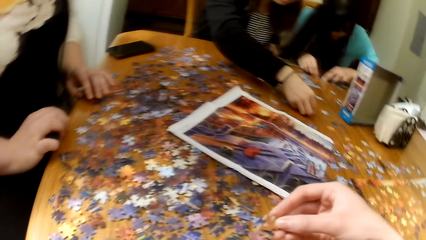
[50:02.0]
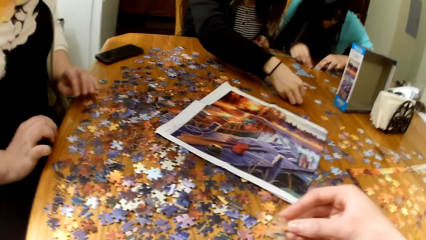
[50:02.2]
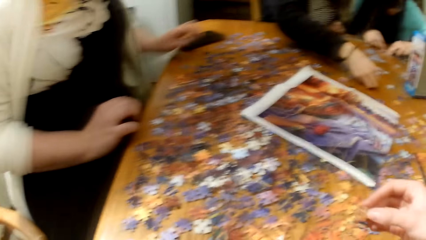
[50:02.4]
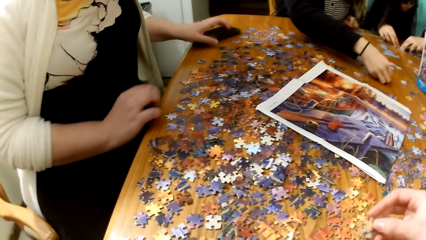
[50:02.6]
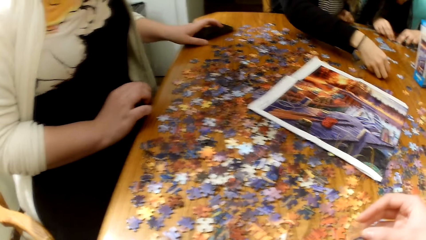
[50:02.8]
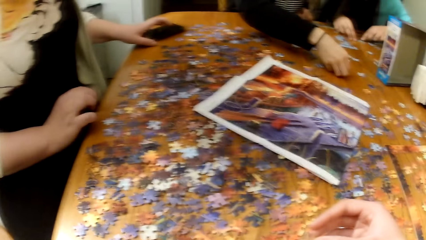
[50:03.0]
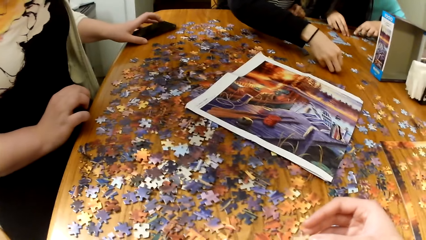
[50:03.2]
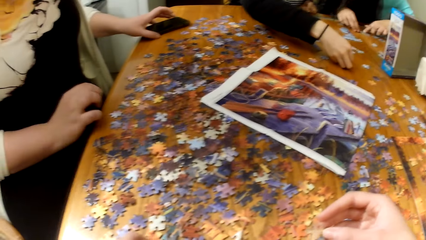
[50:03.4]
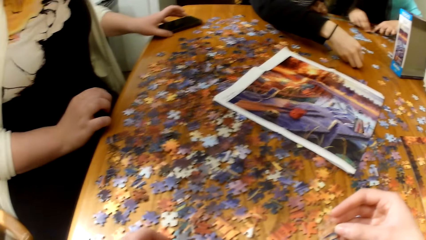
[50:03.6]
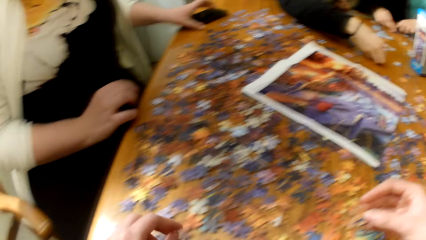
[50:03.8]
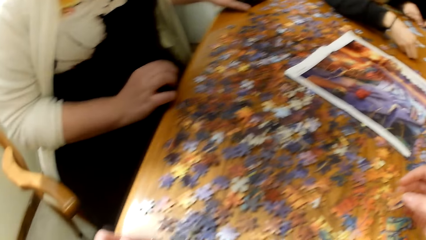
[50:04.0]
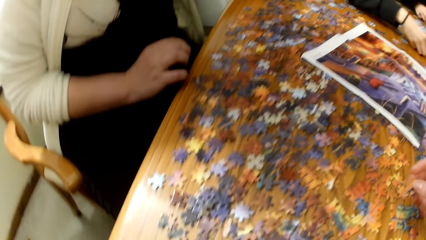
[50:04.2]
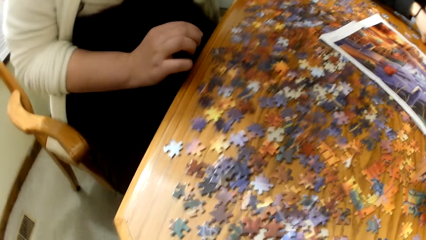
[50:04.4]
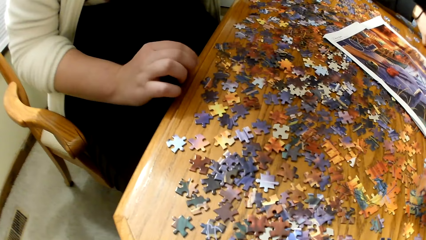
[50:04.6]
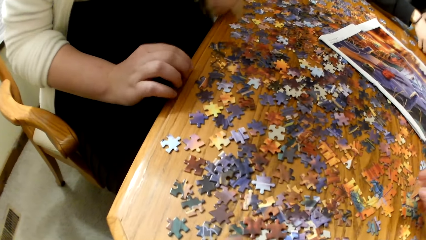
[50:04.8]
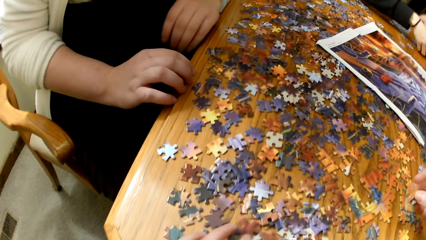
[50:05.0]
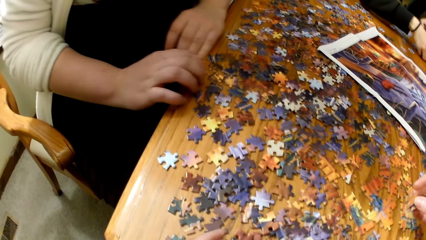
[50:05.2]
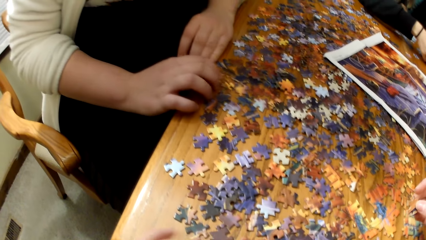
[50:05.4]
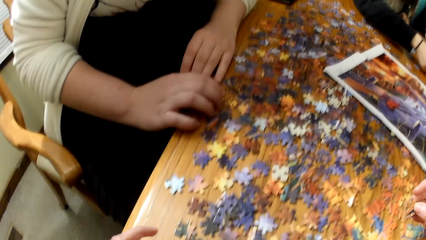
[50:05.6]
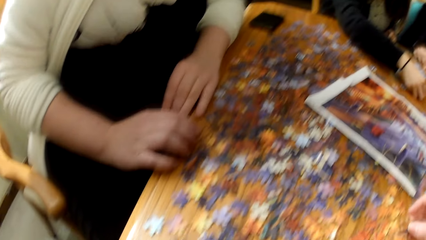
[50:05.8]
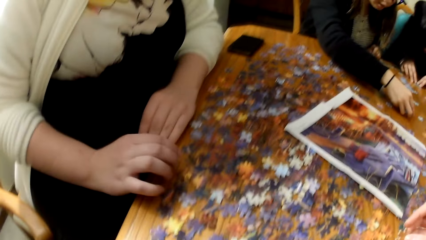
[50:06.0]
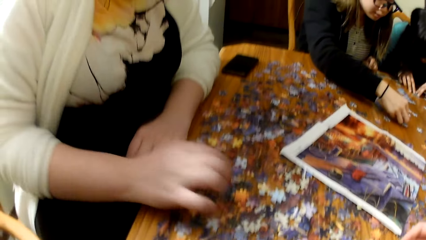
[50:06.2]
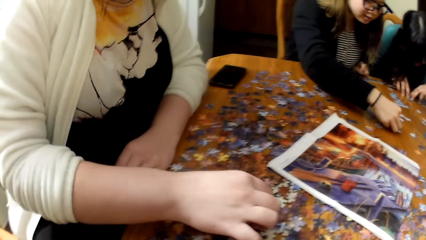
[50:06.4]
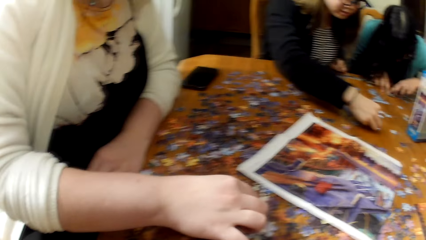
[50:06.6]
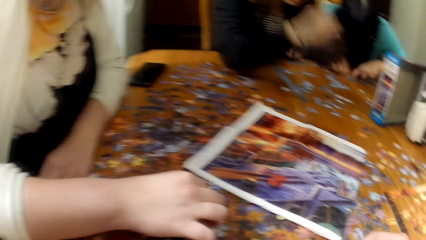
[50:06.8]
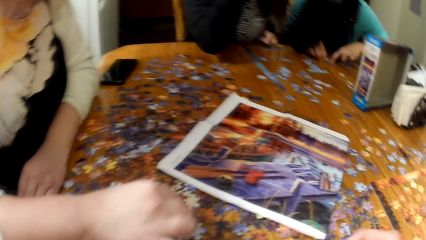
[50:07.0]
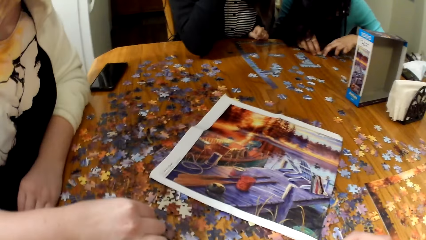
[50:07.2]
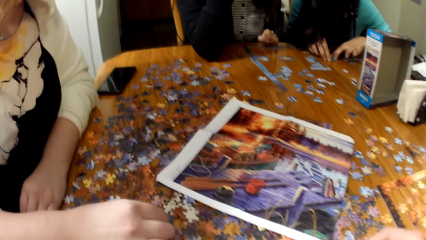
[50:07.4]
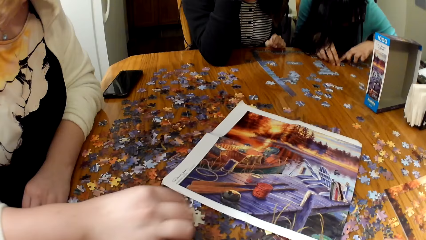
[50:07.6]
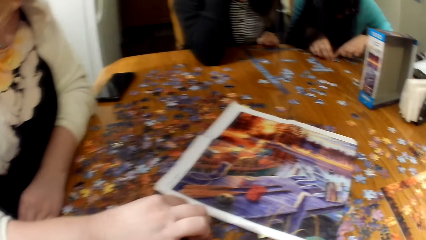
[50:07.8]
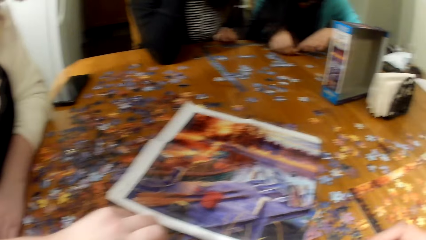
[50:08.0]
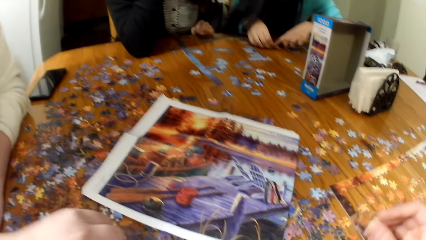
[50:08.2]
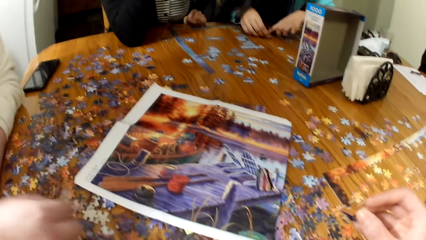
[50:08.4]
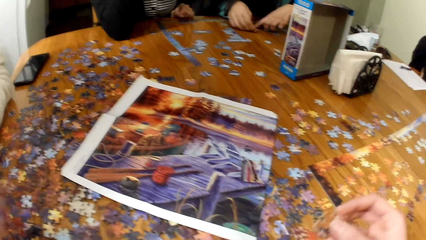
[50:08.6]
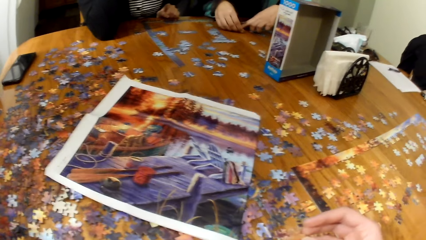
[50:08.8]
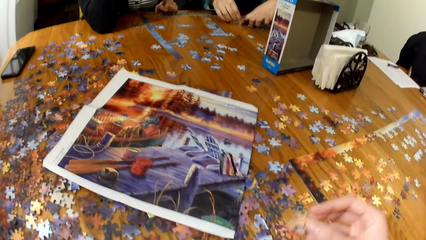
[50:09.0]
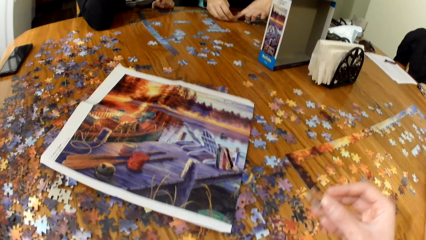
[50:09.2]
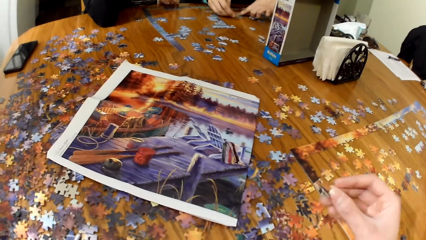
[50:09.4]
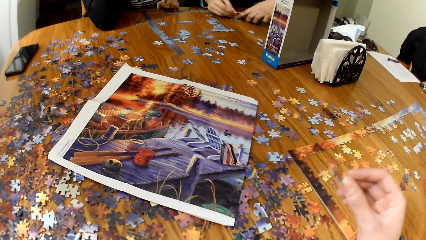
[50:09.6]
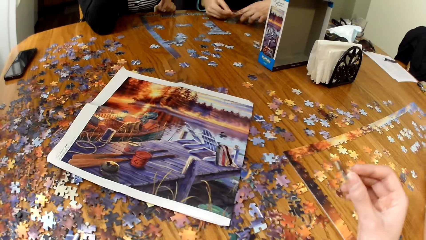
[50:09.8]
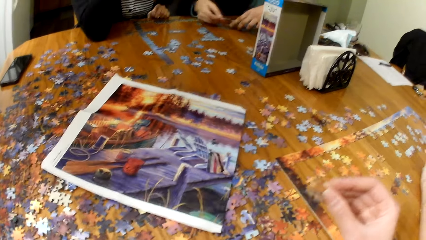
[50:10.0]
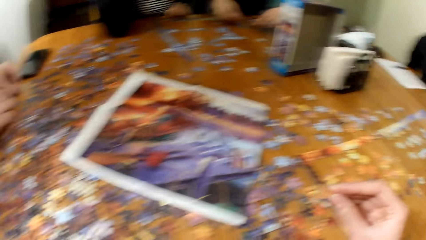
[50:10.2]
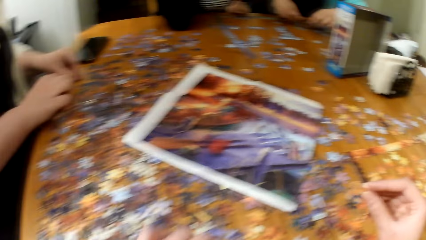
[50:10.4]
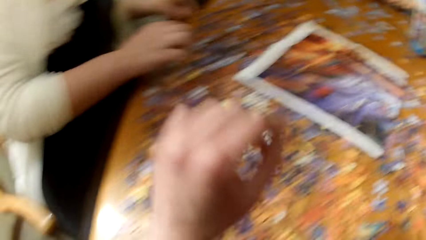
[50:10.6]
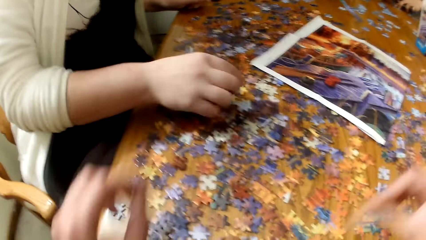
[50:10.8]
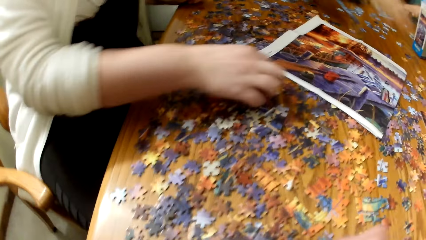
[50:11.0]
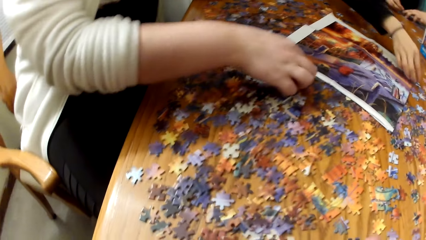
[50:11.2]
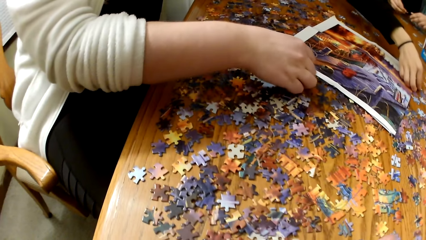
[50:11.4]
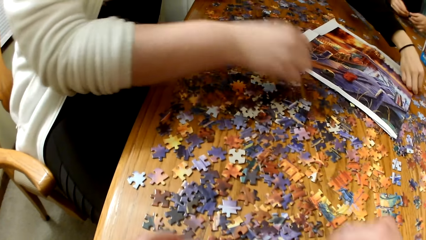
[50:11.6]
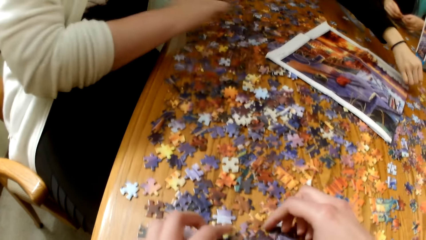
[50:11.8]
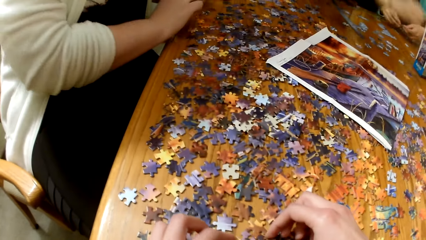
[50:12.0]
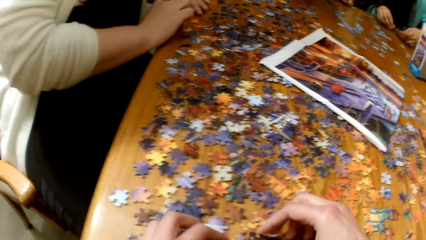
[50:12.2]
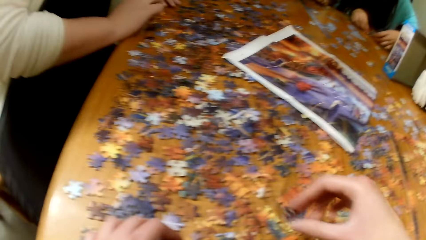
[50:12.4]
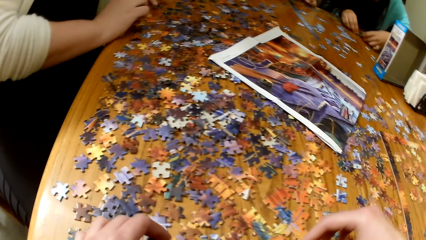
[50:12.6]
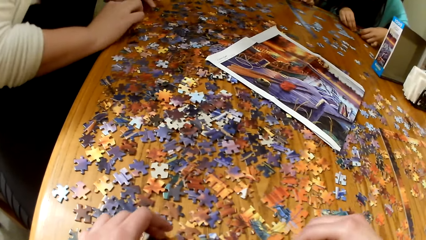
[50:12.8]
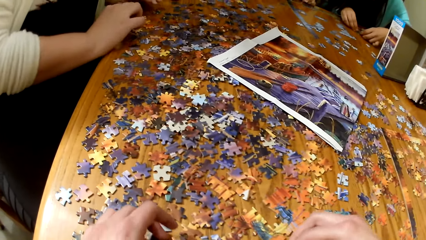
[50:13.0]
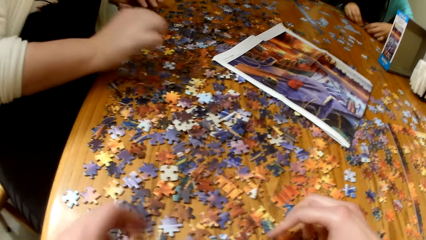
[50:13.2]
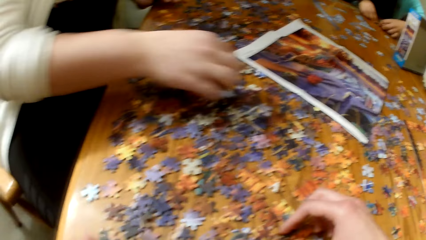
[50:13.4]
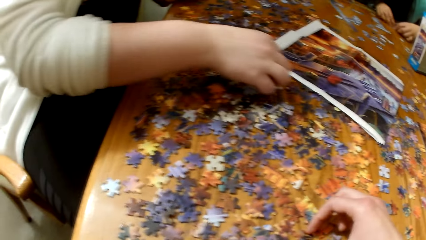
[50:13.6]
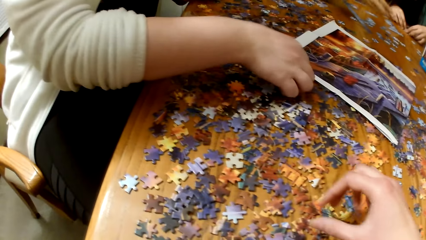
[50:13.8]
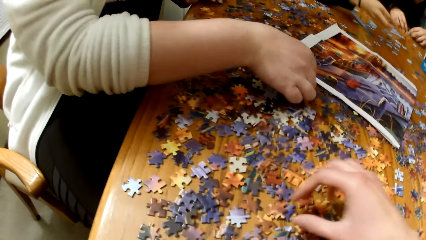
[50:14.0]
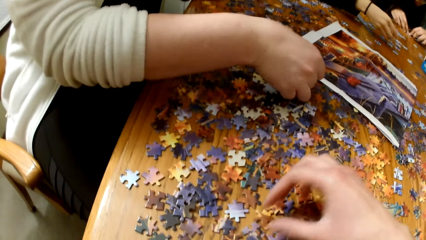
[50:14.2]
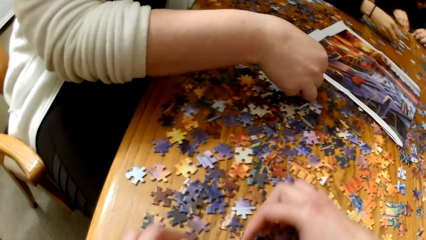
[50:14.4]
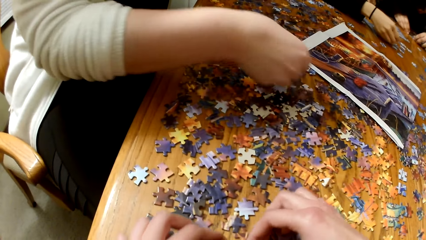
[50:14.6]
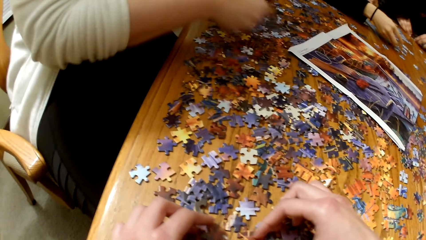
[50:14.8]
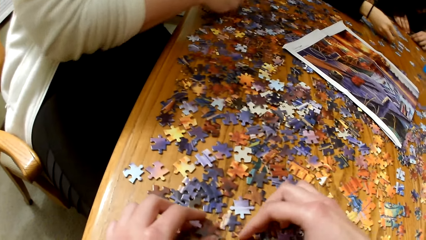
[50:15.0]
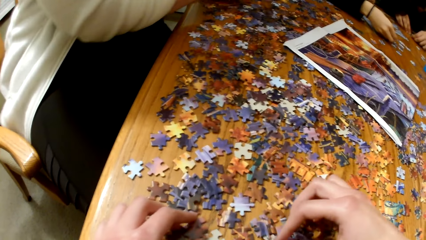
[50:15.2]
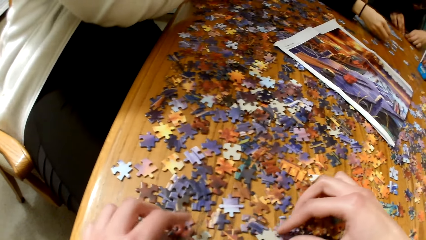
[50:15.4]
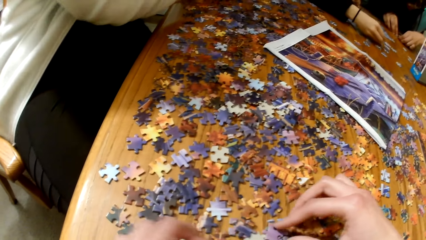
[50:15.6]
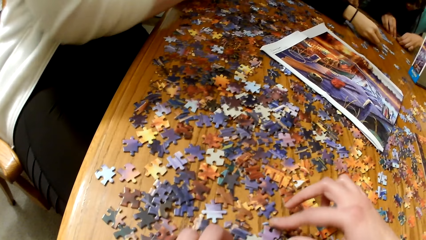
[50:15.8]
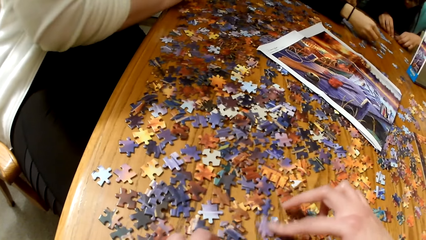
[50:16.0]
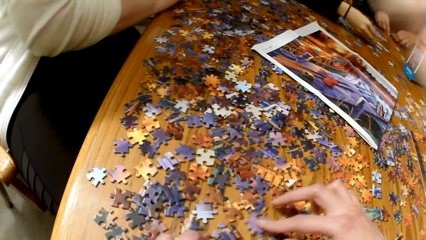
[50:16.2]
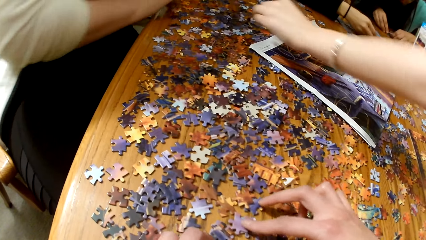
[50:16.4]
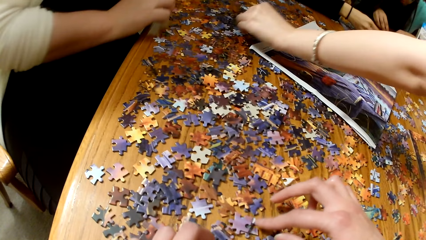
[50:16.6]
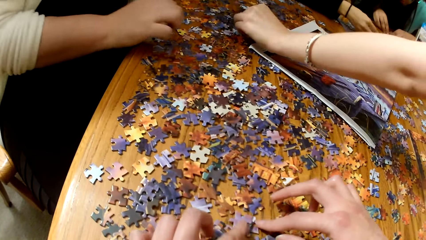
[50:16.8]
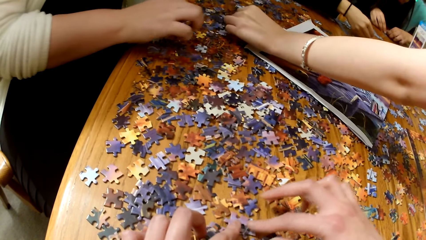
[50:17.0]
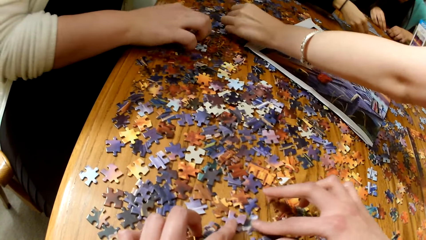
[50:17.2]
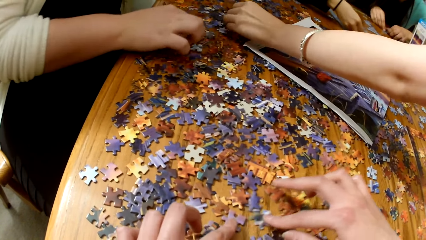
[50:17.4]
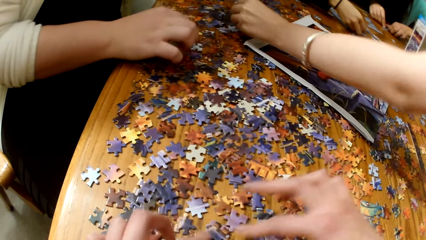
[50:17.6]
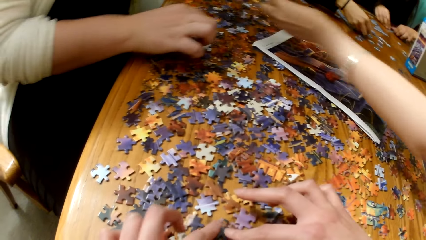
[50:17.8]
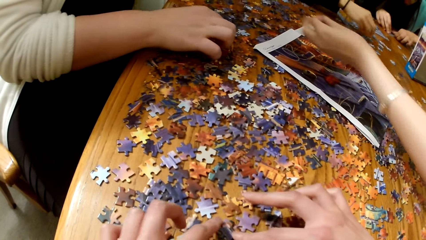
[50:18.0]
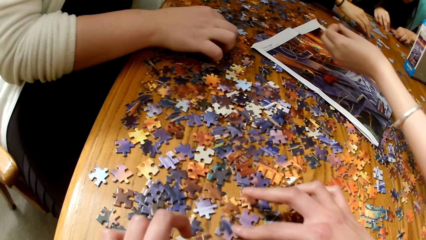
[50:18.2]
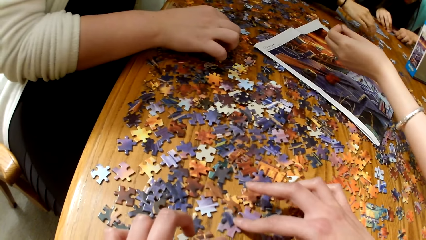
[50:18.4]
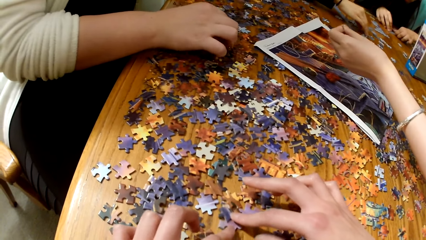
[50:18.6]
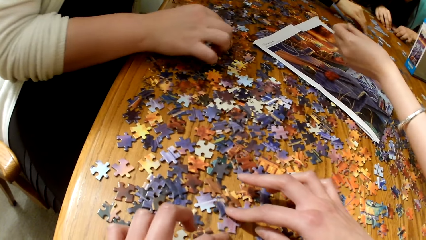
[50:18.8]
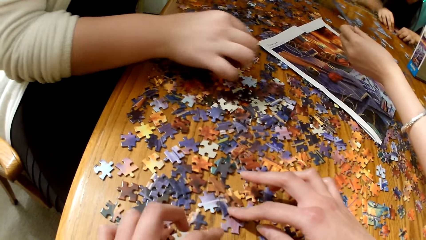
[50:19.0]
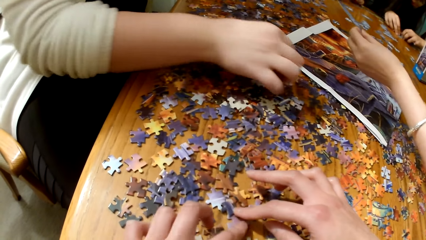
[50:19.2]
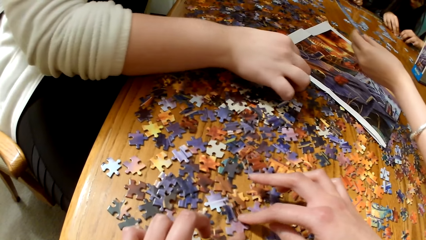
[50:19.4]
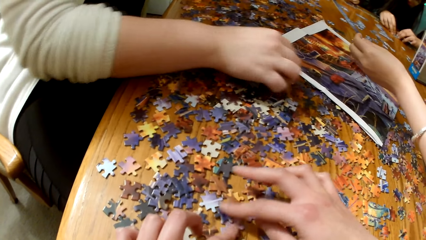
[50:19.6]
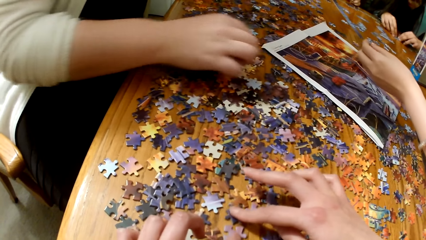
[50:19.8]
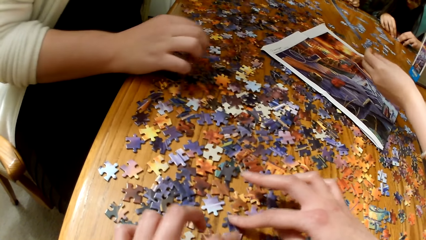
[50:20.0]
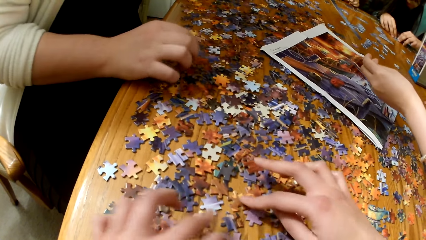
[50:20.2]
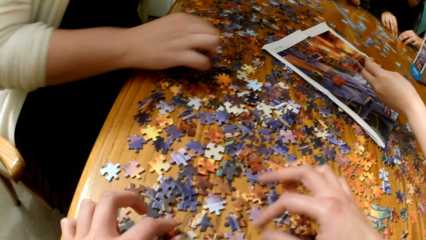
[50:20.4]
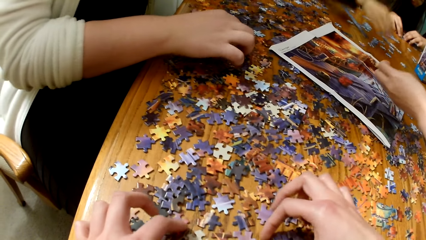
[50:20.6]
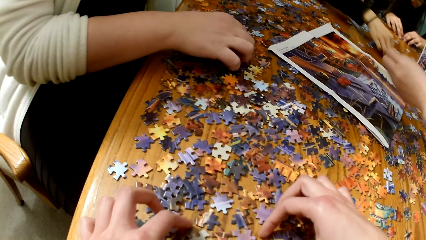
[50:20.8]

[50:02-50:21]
A lady plays the jigsaw puzzle. Another lady plays the jigsaw puzzle. The camera wearer plays the jigsaw puzzle. They play the jigsaw puzzle again. The second lady plays the jigsaw puzzle. A third lady picks up the jigsaw puzzle from the table. The camera wearer plays the jigsaw puzzle.
